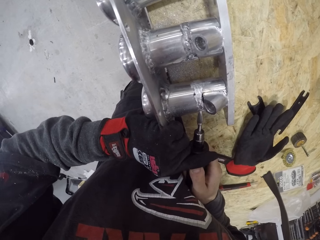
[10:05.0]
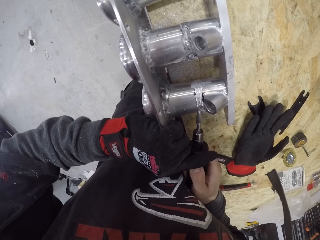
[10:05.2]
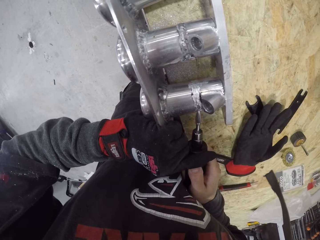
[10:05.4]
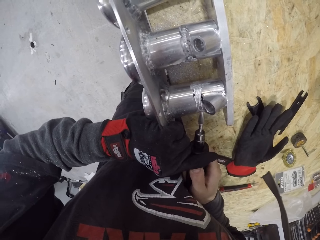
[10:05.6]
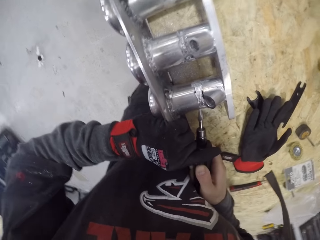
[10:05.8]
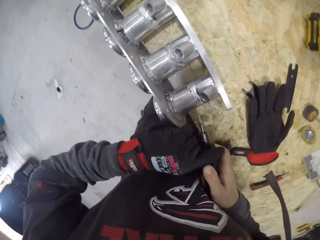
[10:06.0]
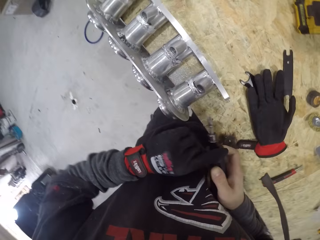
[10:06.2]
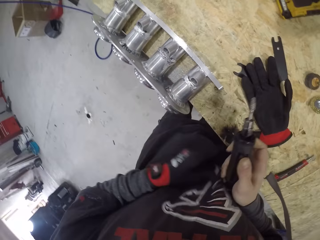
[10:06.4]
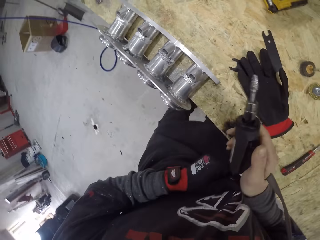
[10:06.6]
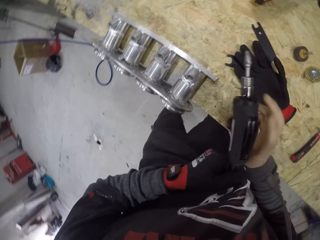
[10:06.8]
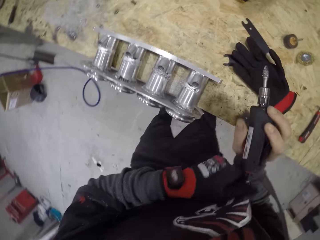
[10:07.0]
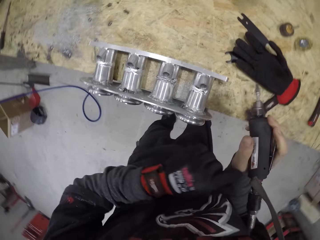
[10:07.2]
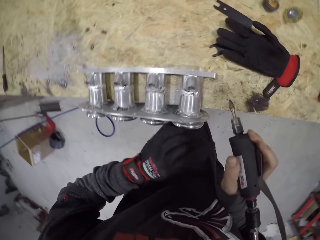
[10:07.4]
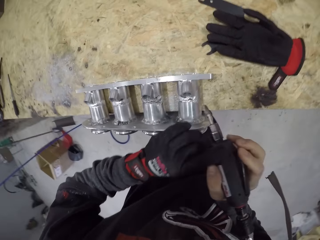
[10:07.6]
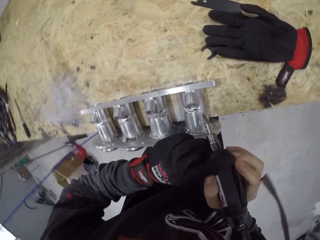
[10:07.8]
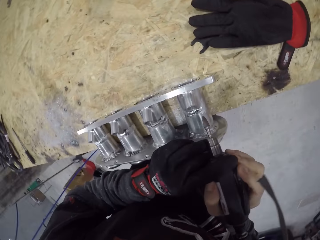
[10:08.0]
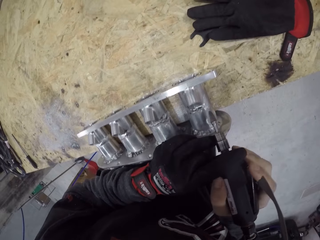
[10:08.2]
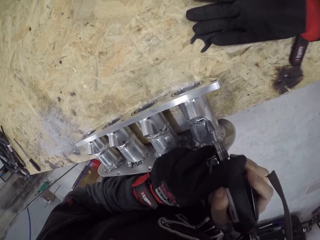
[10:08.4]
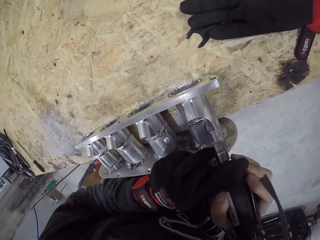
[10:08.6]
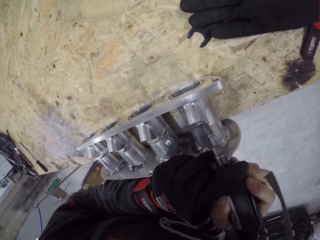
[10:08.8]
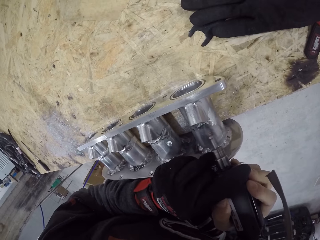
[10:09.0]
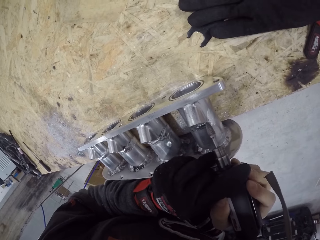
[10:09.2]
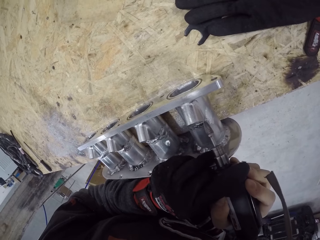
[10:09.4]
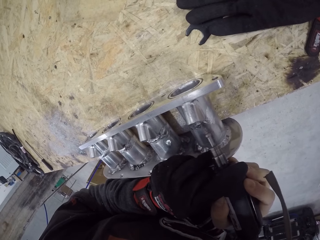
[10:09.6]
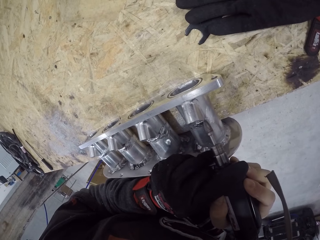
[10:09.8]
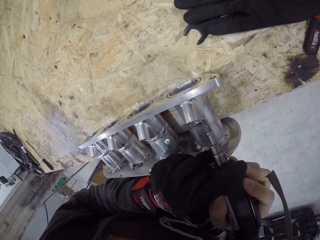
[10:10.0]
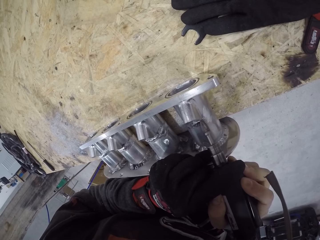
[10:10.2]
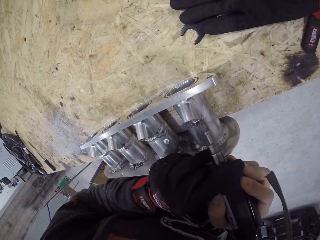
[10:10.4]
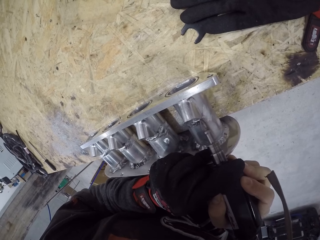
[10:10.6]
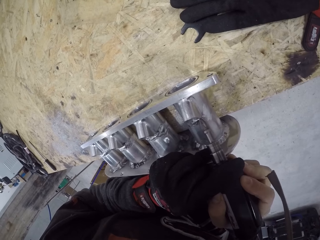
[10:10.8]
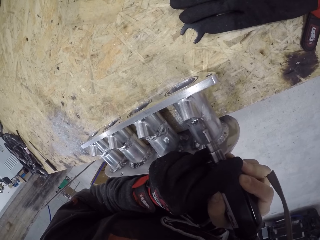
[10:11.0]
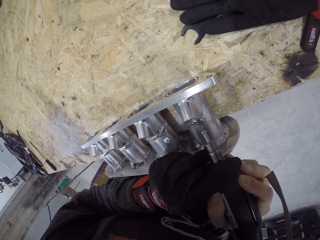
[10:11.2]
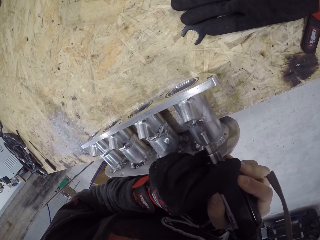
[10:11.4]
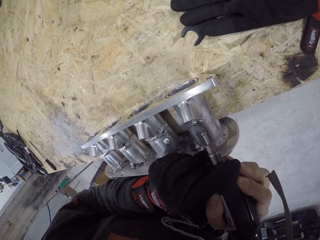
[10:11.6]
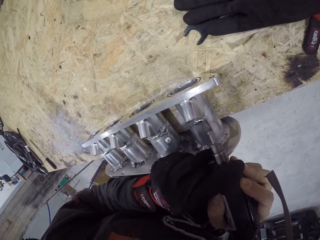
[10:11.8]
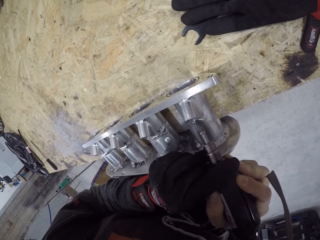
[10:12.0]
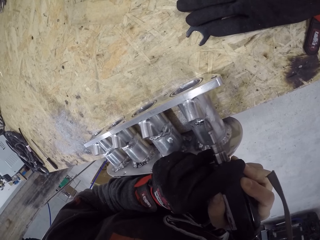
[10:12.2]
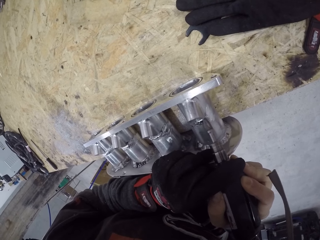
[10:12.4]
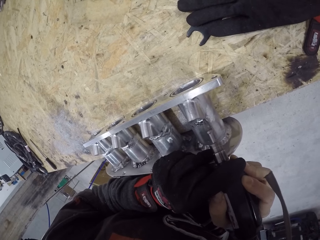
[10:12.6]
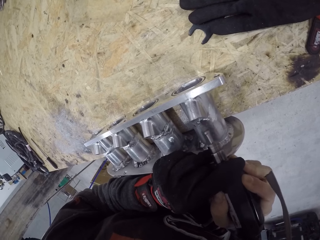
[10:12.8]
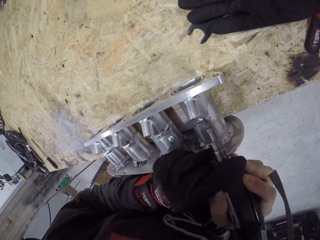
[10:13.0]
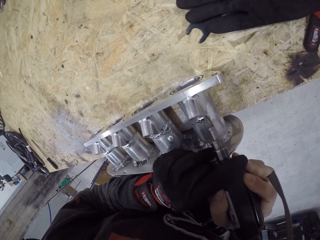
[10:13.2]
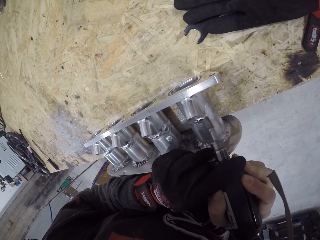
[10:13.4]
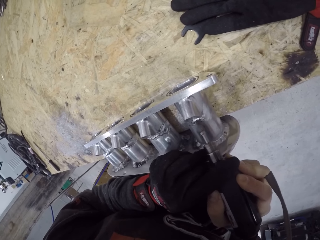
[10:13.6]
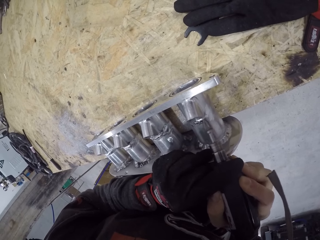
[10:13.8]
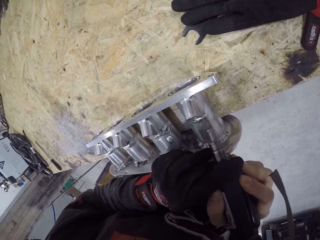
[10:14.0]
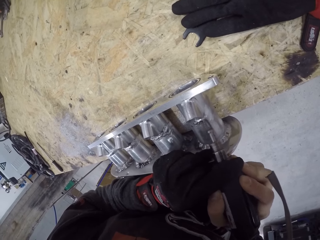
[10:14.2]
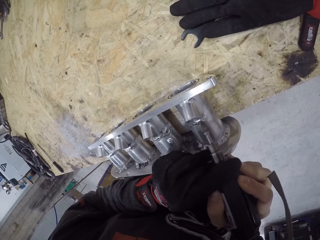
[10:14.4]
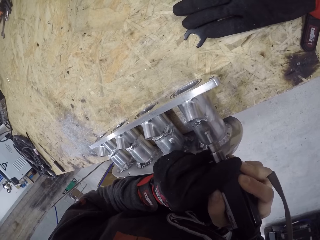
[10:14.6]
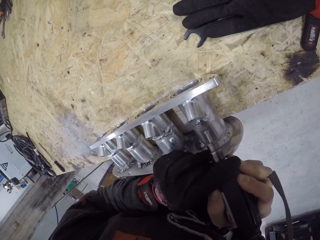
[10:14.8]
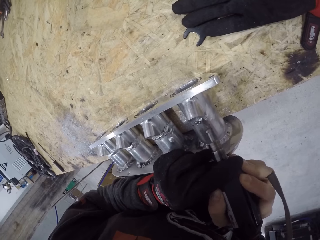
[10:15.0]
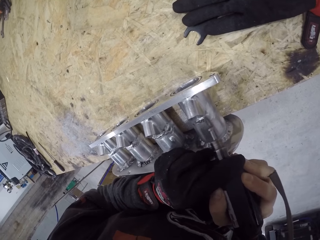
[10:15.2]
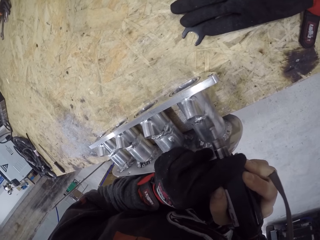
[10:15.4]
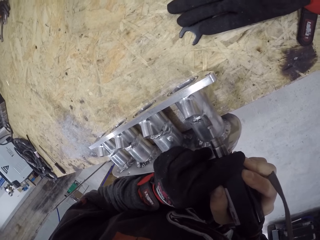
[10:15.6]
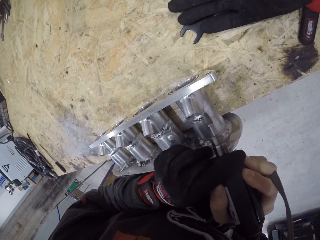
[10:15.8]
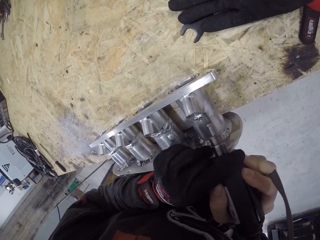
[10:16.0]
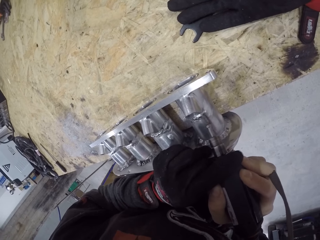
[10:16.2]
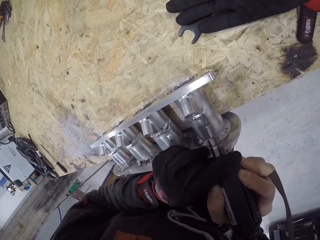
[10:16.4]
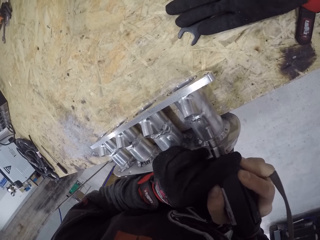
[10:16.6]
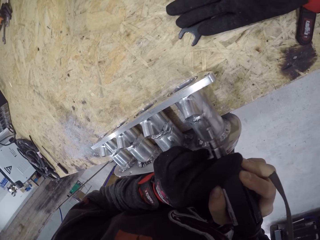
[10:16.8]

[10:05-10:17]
The camera wearer adjusts the deburring tool in his right hand. He smoothens the engine block on the table with the deburring tool in his gloved left hand and his right hand.

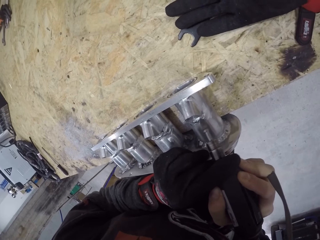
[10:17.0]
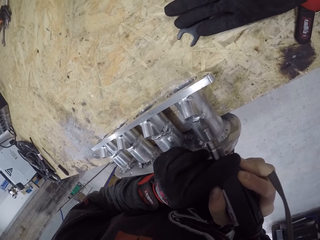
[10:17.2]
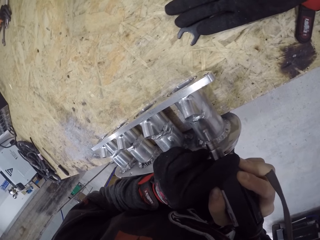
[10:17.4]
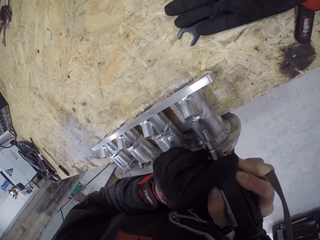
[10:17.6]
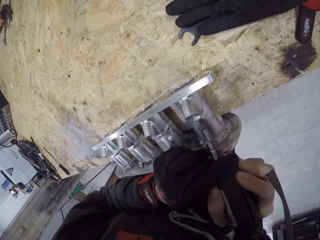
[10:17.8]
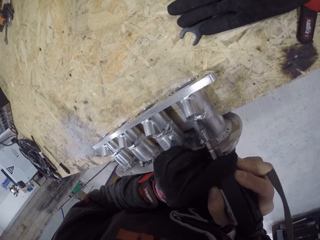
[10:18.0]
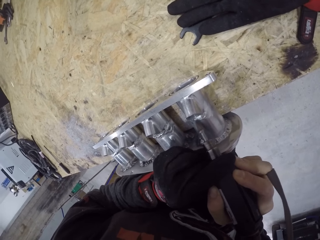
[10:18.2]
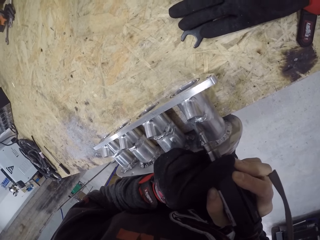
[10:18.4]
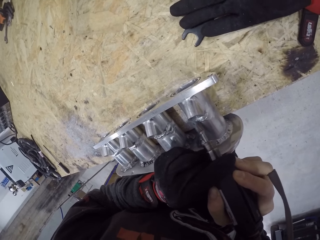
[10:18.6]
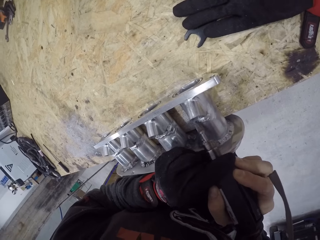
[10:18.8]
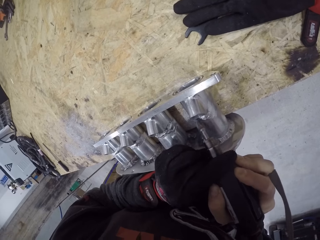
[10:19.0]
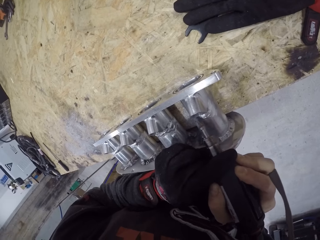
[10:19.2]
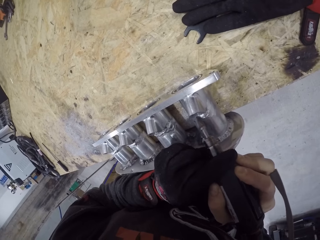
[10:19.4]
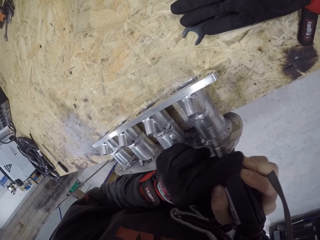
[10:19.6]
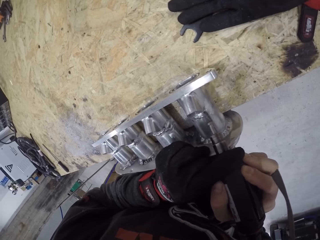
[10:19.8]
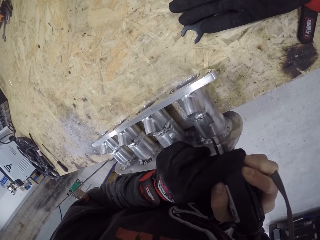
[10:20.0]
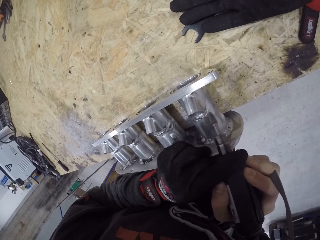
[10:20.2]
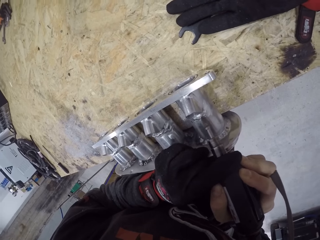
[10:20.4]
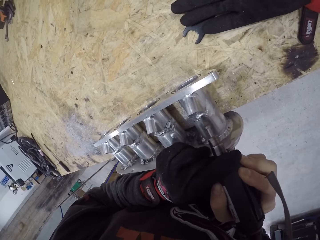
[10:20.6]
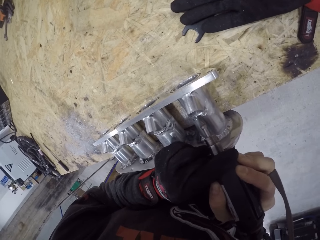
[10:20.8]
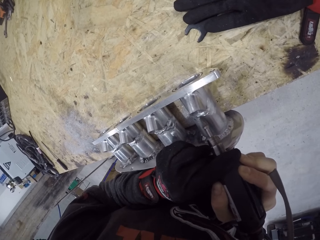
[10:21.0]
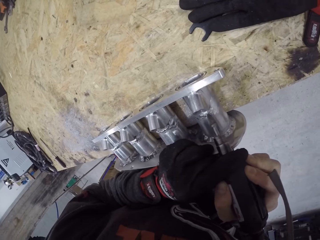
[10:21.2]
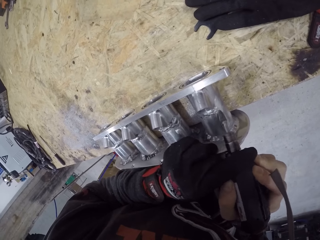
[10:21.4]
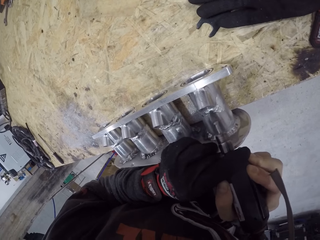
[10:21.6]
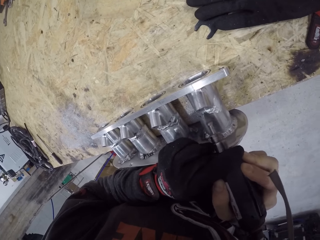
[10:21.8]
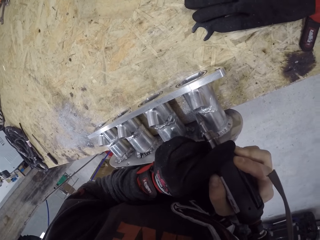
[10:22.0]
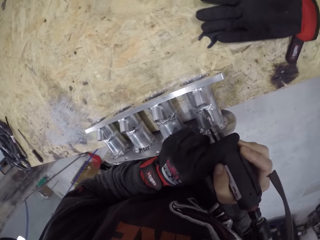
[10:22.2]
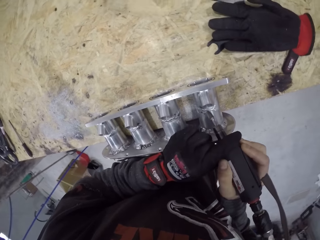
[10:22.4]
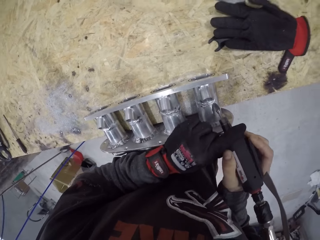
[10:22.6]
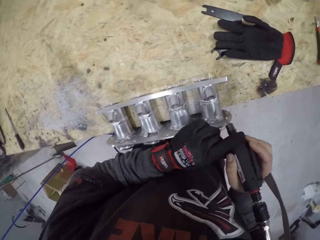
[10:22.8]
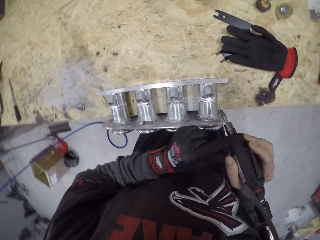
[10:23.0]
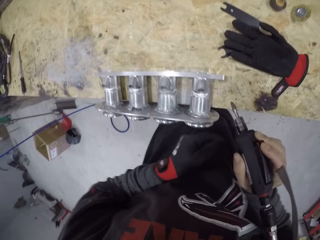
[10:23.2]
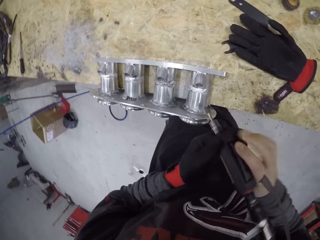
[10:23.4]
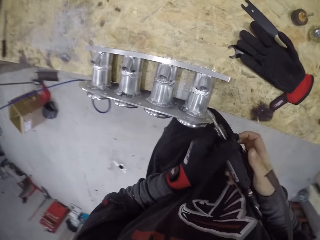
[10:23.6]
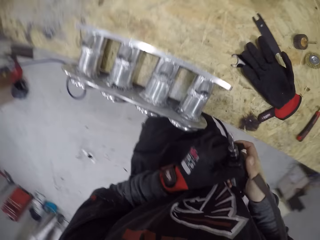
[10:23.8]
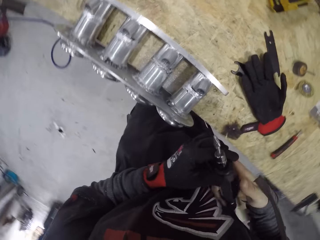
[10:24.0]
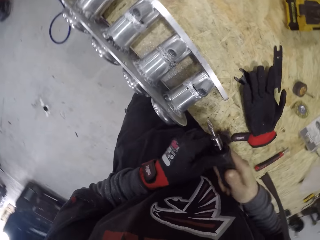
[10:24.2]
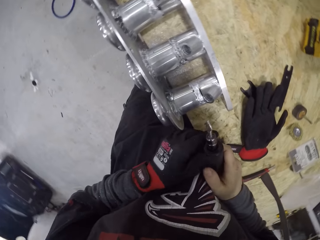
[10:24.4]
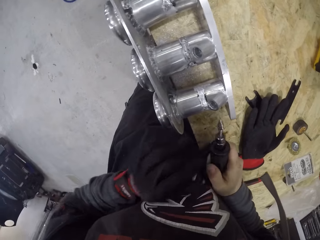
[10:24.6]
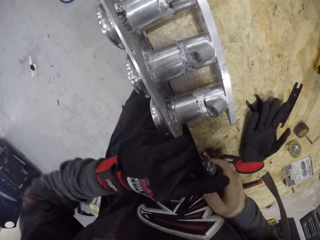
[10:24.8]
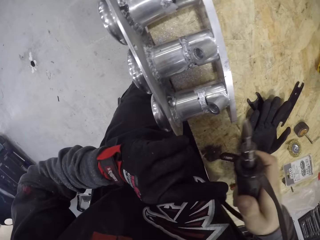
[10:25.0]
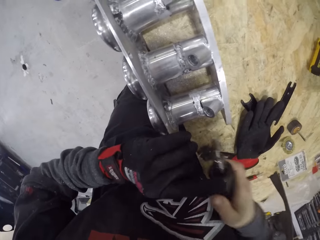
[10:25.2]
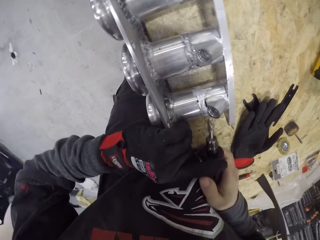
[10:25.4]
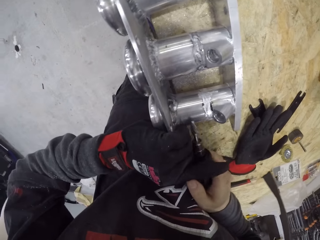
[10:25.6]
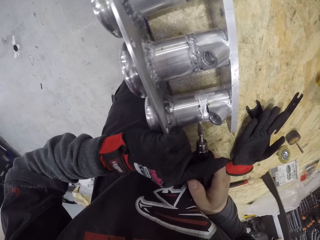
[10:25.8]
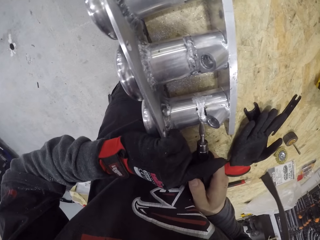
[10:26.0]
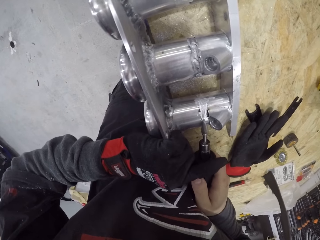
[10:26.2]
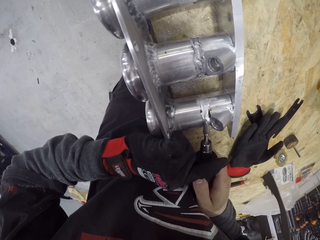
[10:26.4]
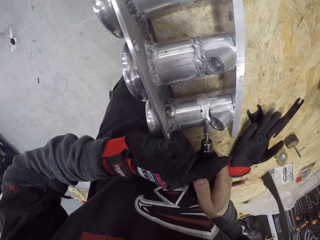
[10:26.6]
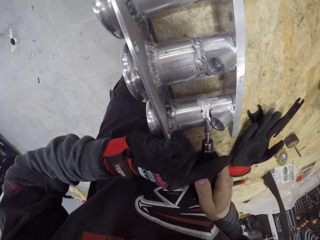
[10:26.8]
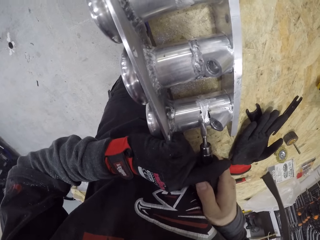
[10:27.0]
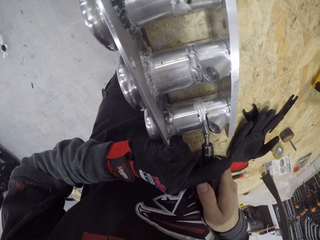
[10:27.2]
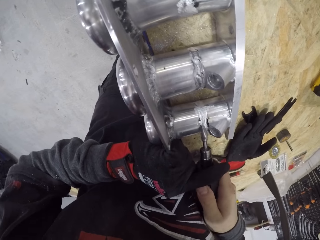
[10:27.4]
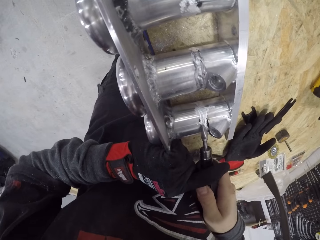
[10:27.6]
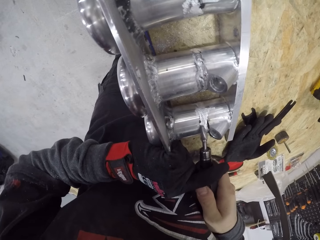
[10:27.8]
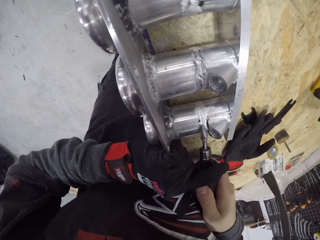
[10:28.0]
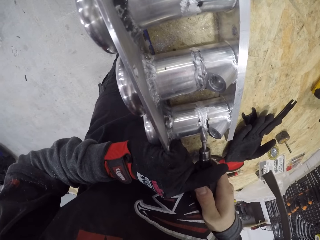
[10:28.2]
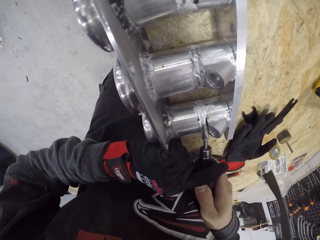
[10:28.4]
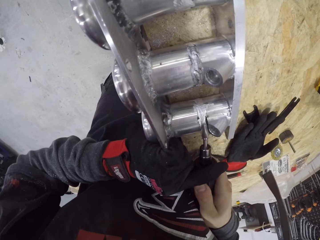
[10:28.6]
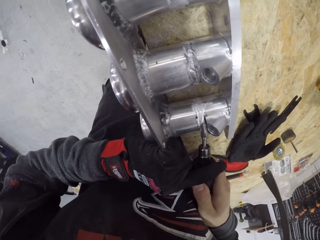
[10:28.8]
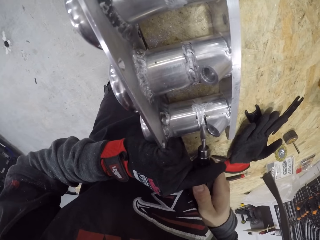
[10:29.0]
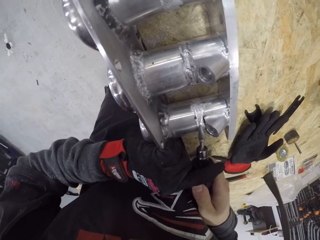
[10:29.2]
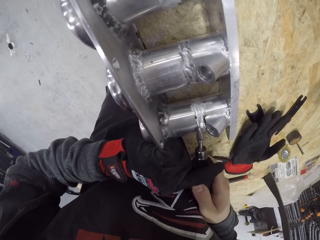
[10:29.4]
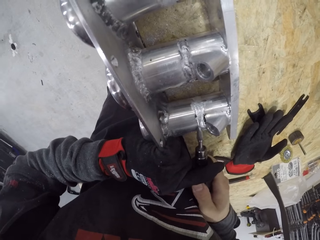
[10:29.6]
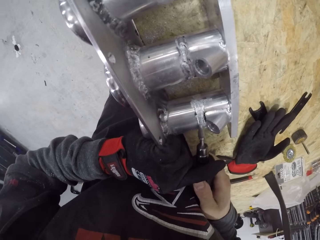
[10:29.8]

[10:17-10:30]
The camera wearer adjusts the deburring tool in his gloved left hand and his right hand. He smoothens the engine block on the table with the deburring tool in his gloved left hand and his right hand.
